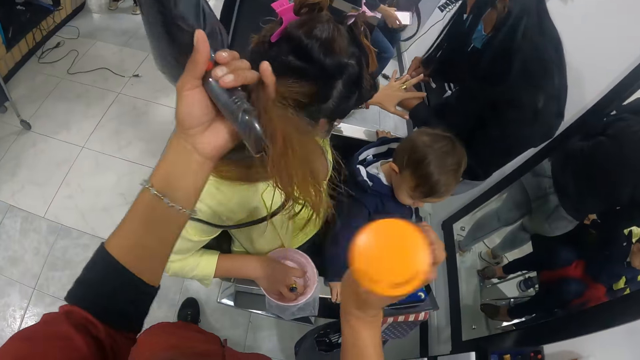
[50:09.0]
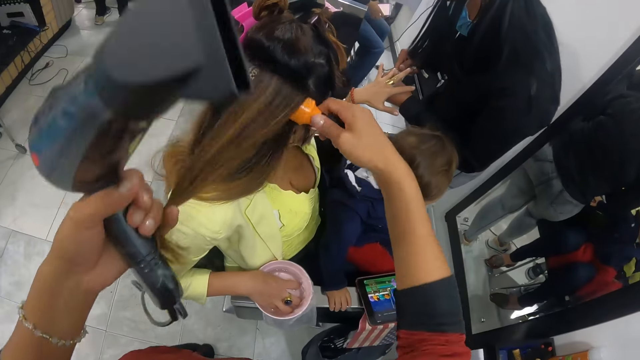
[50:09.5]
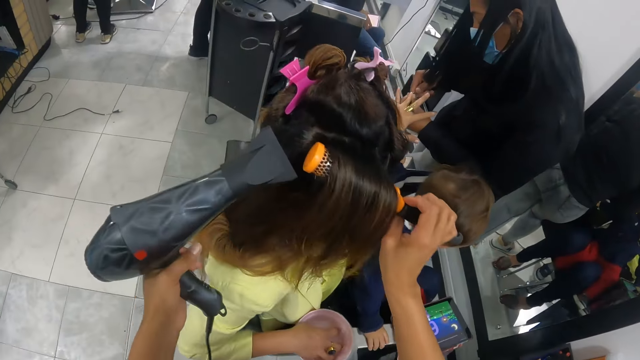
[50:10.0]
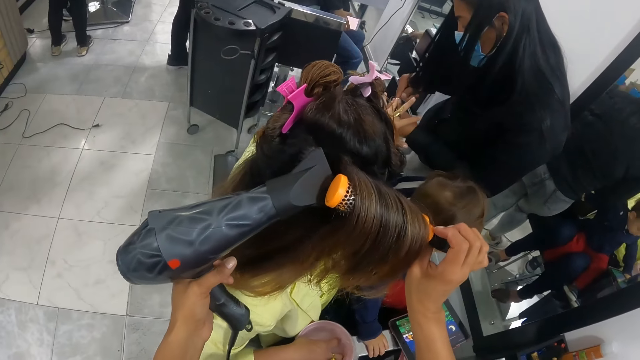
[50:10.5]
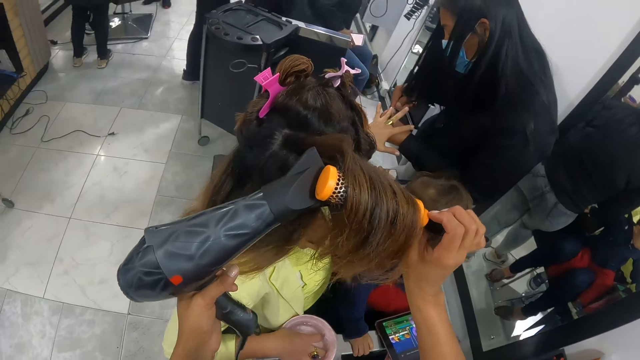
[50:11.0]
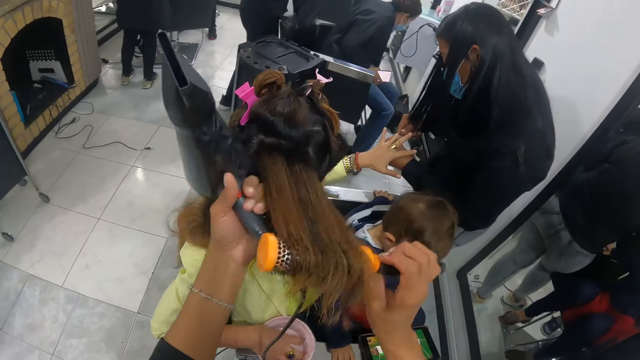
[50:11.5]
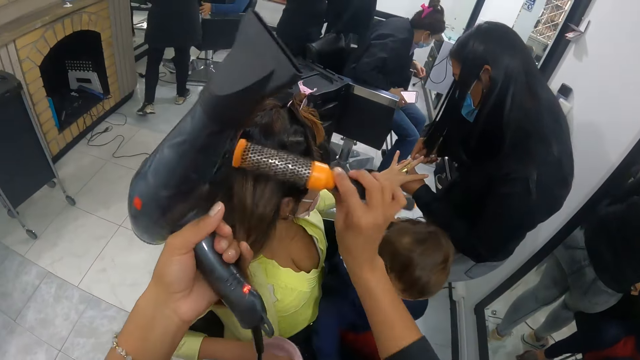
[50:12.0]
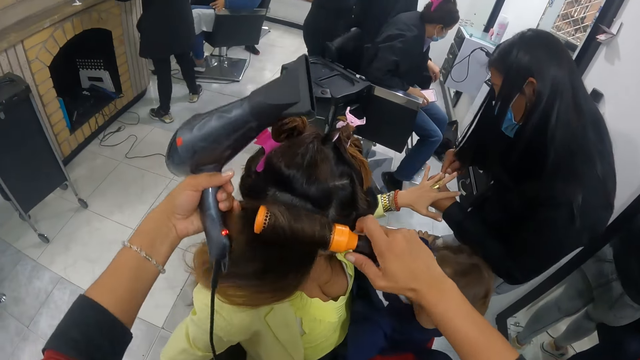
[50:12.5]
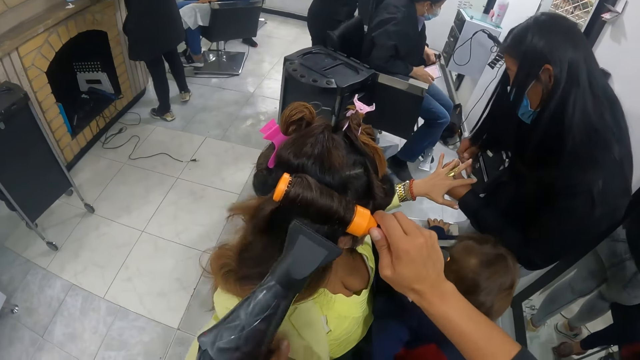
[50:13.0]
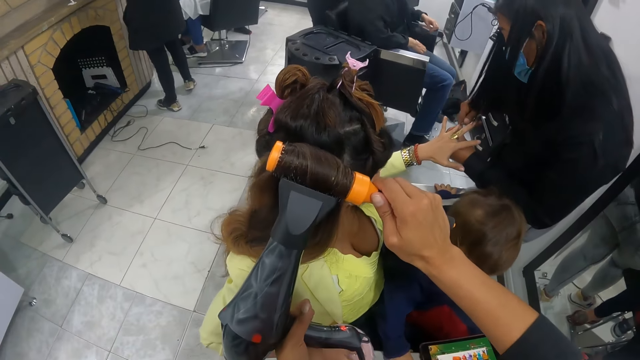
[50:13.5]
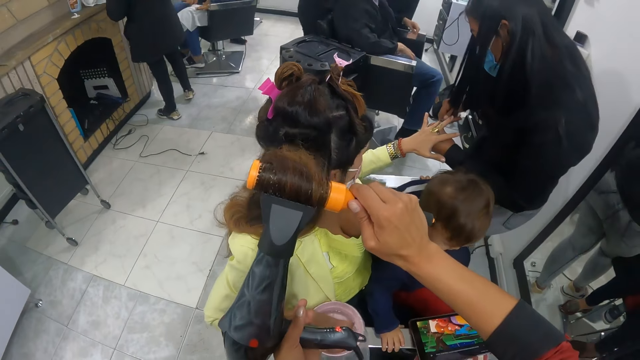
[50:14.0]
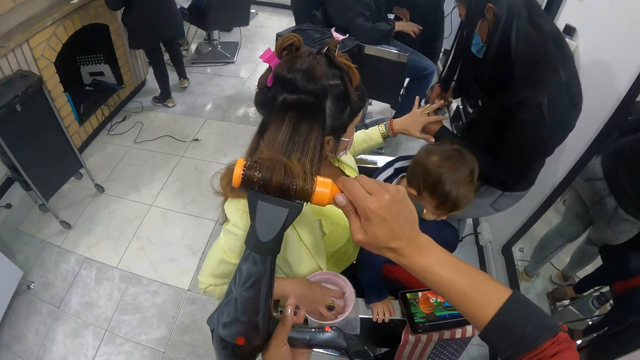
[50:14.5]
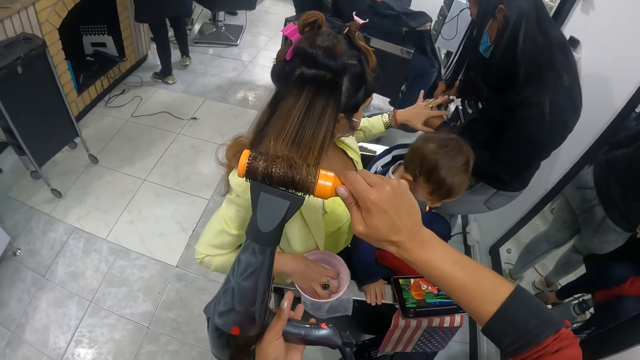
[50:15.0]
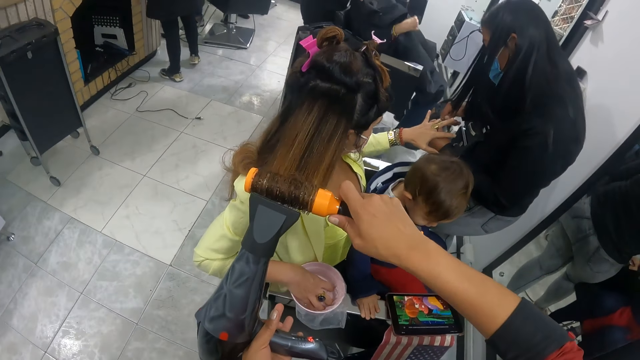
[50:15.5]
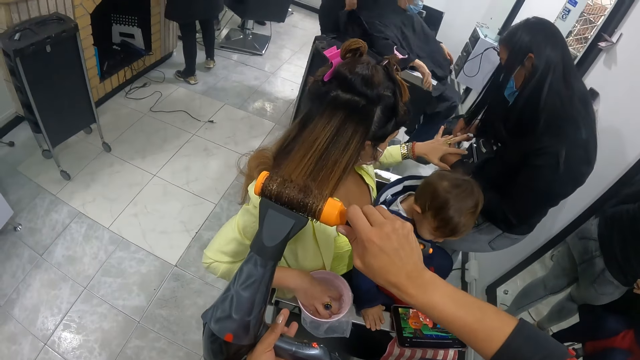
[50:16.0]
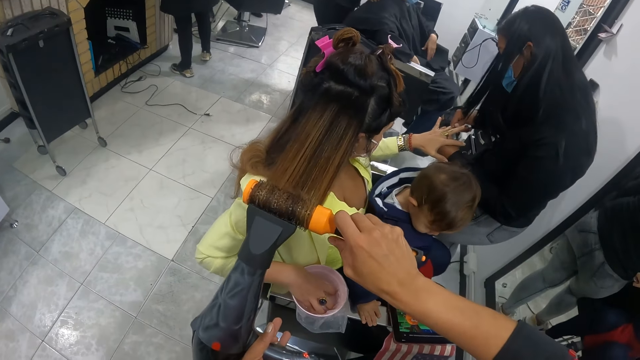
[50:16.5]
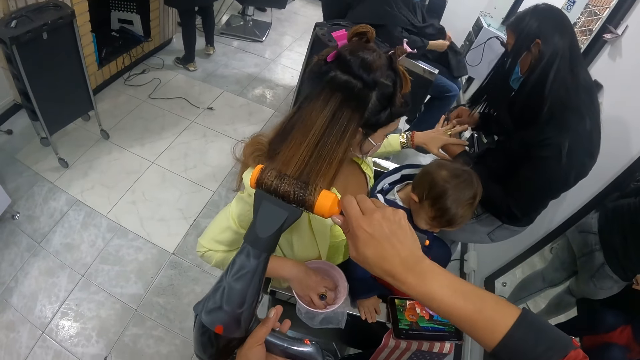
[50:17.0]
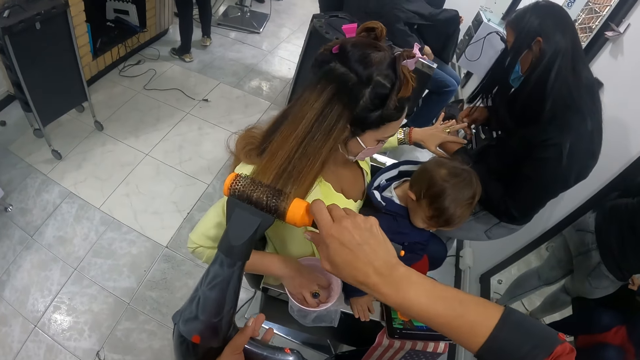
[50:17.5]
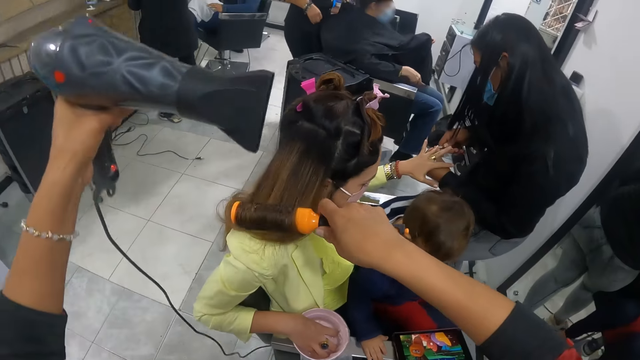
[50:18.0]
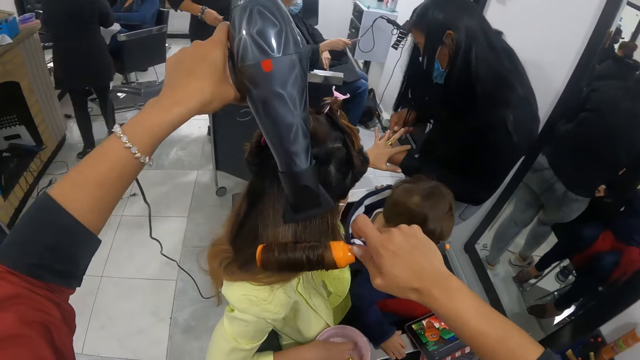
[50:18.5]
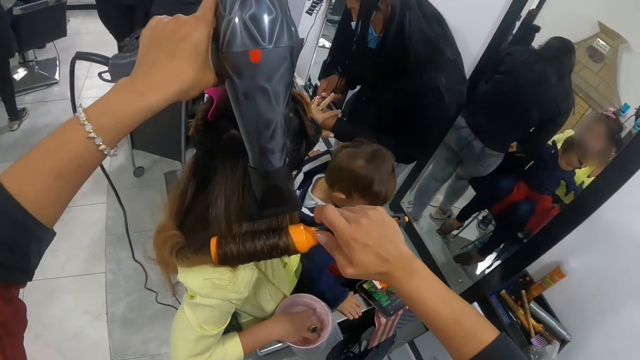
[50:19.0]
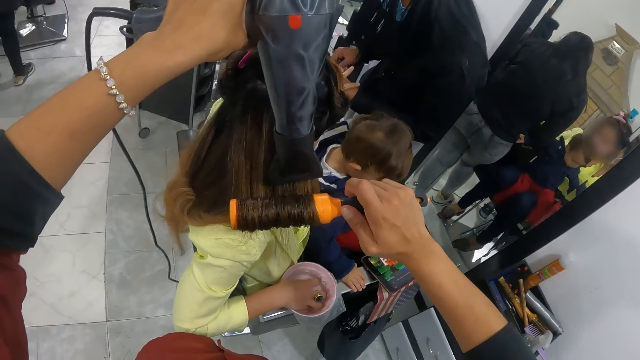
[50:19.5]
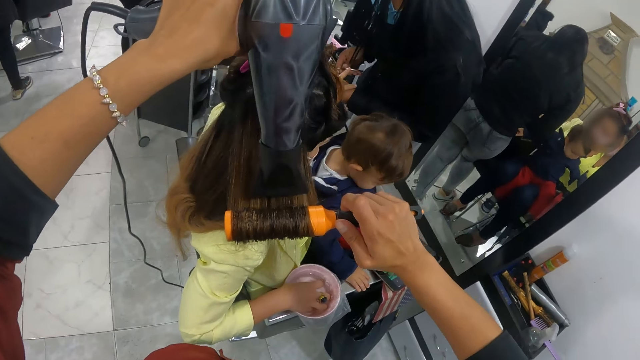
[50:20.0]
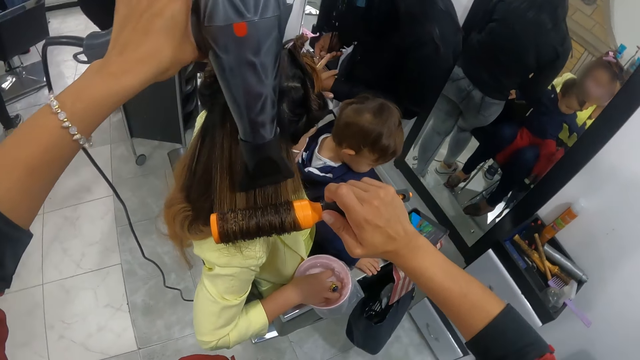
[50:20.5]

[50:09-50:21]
The camera wearer holds the woman's hair with her left pinky finger. She puts the hair on the blow brush with her left hand. She dries the woman's hair with the blow dryer in her left hand. She holds the woman's hair with her left pinky finger. She puts the hair on the blow brush with her left hand. She dries the woman's hair with the blow dryer in her left hand. She rolls the hair into the blow brush in her right hand. She dries the woman's hair with the blow dryer in her left hand. She rolls the hair into the blow brush in her right hand. She dries the woman's hair with the blow dryer in her left hand. She rolls the hair into the blow brush in her right hand. She dries the woman's hair with the blow dryer in her left hand.

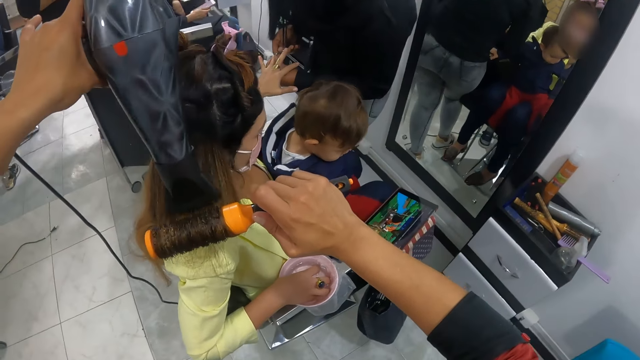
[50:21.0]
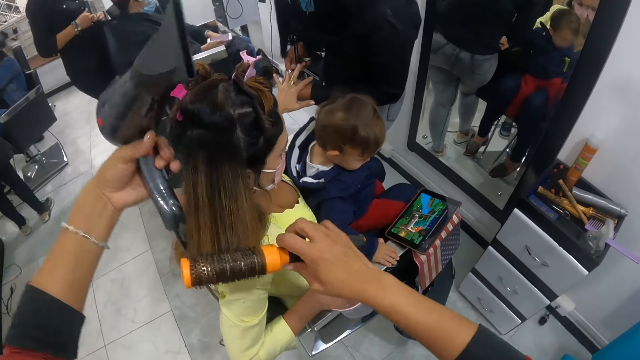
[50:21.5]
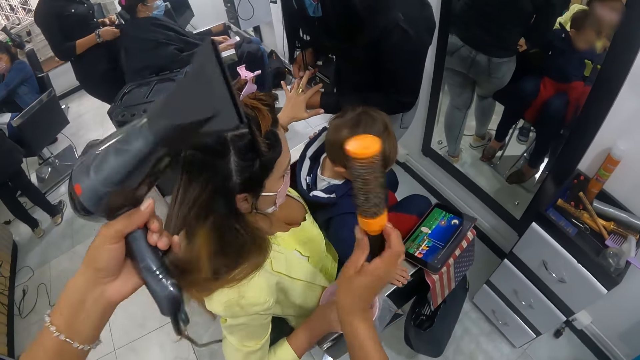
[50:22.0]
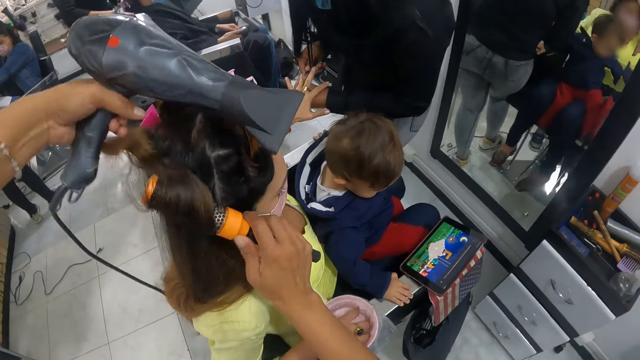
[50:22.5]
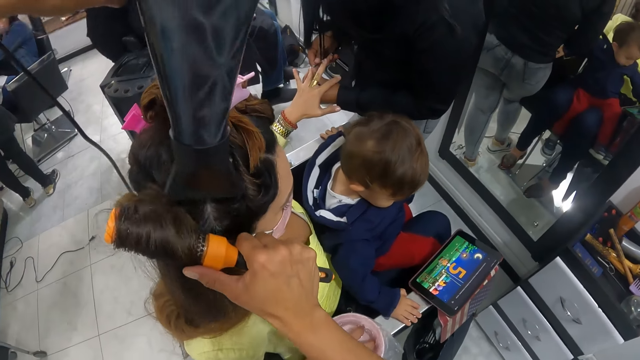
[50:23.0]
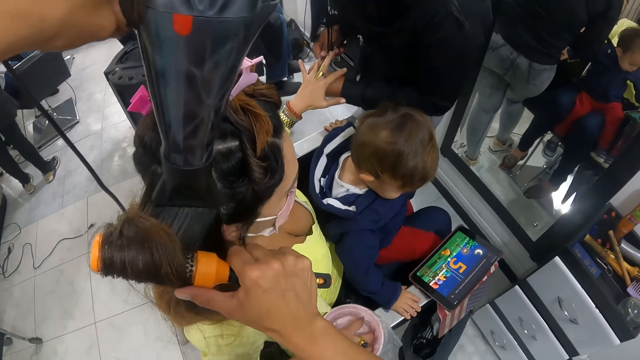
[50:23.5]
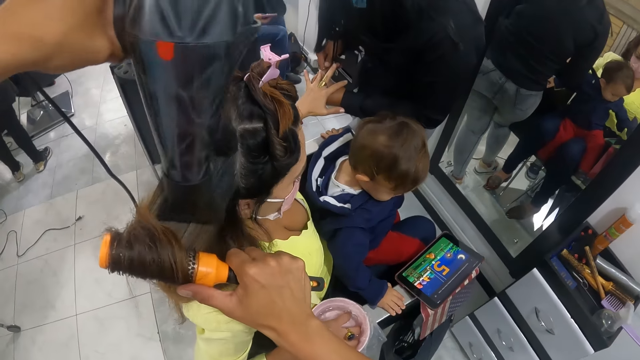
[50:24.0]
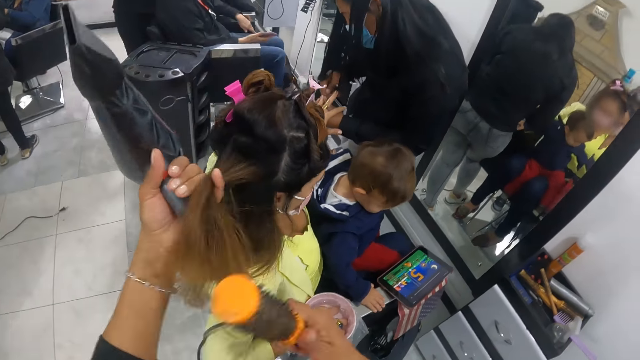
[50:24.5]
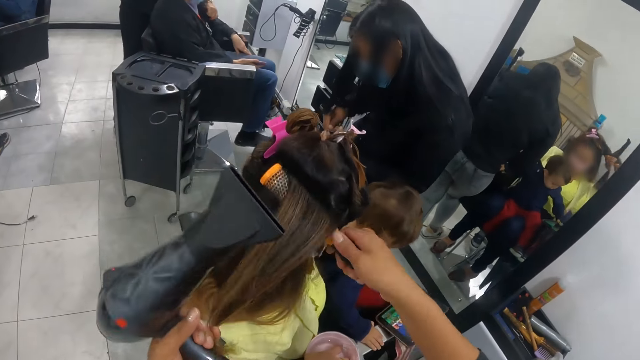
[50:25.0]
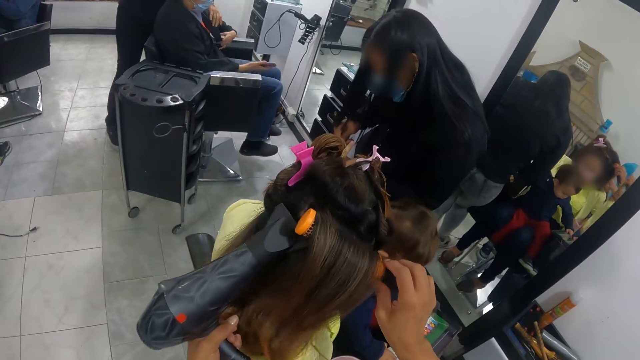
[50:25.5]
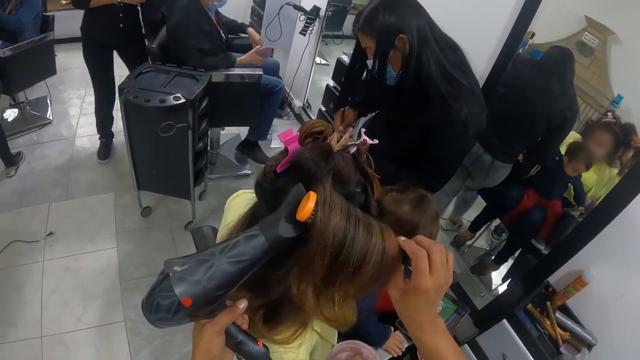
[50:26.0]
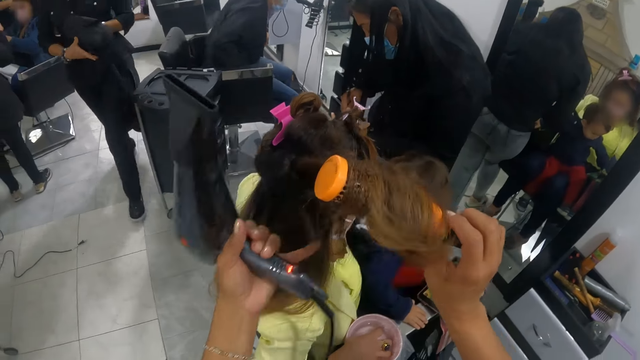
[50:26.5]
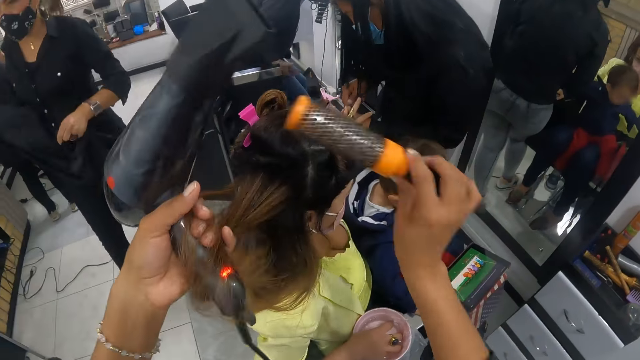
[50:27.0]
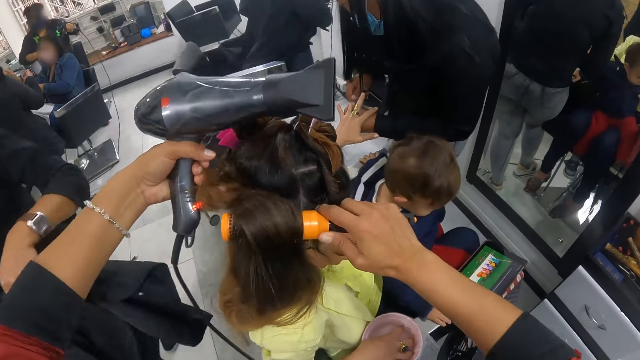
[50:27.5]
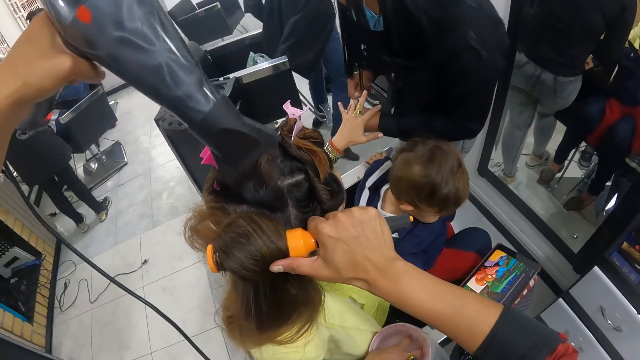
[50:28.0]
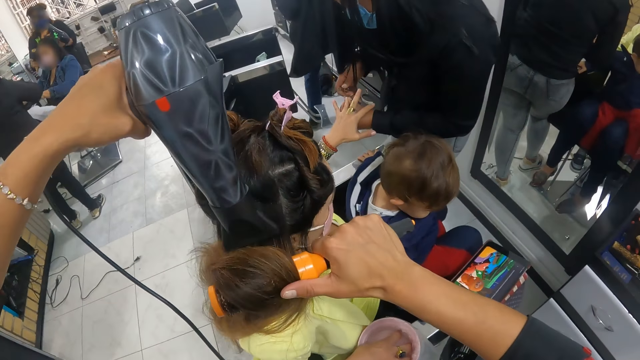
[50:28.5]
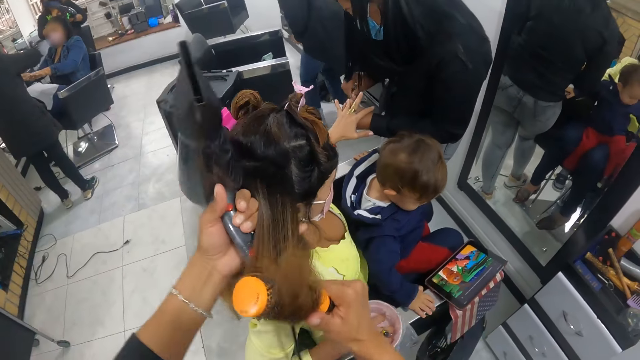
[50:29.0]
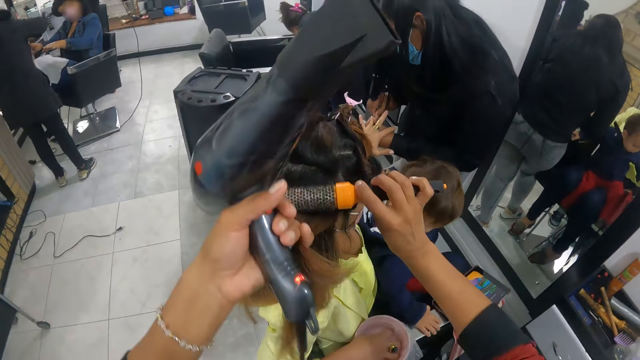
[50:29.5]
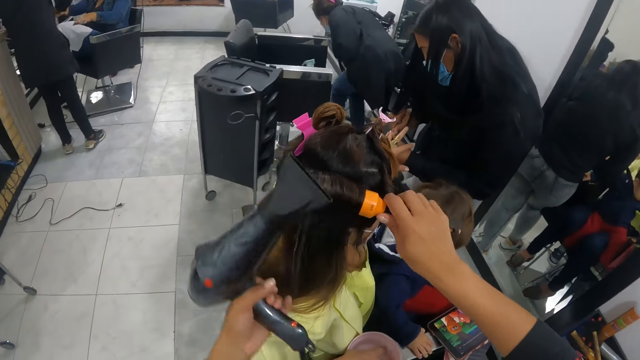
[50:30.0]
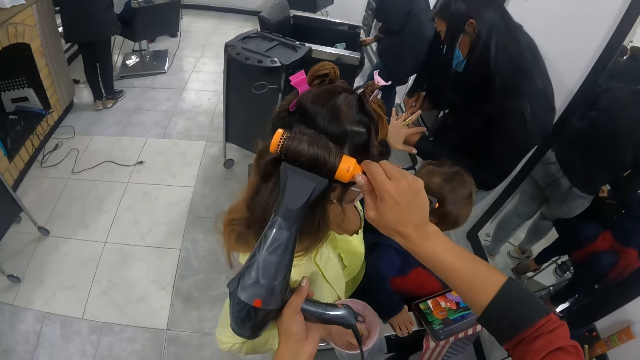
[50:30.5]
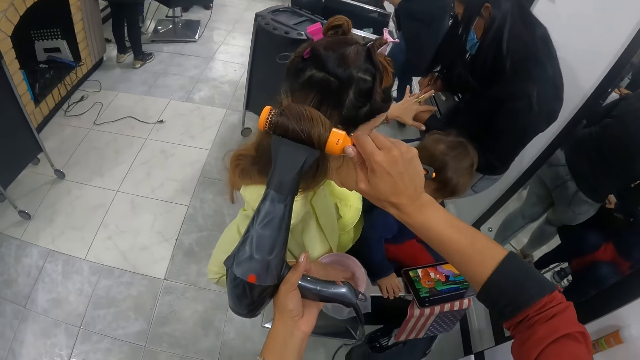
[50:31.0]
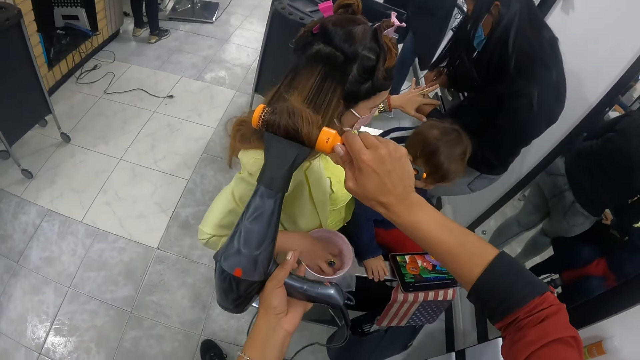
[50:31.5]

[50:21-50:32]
The camera wearer holds the woman's hair with her left pinky finger. She puts the hair on the blow brush with her left hand. She dries the woman's hair with the blow dryer in her left hand. She holds the woman's hair with her left pinky finger. She puts the hair on the blow brush with her left hand. She dries the woman's hair with the blow dryer in her left hand. She holds the woman's hair with her left pinky finger. She puts the hair on the blow brush with her left hand. She dries the woman's hair with the blow dryer in her left hand. She holds the woman's hair with her left pinky finger. She puts the hair on the blow brush with her left hand. A person makes another person's nails. Another person takes something on the floor. The camera wearer dries the woman's hair with the blow dryer in her left hand.
